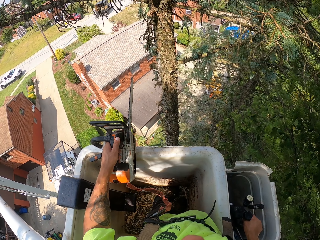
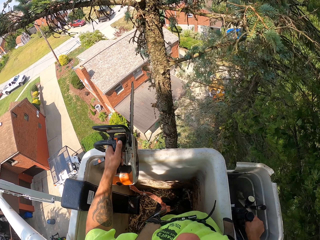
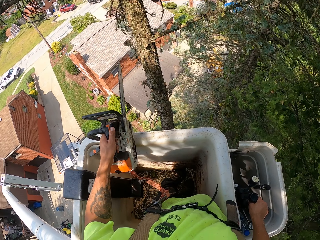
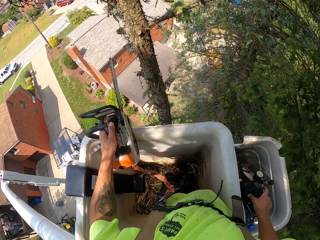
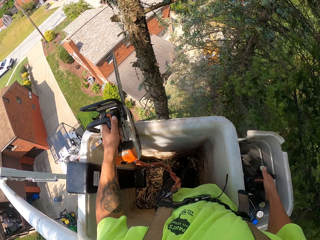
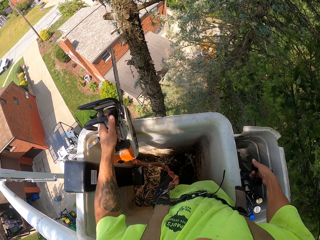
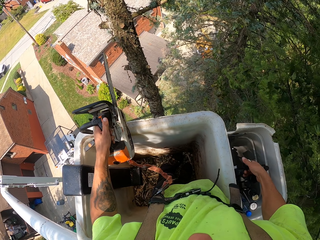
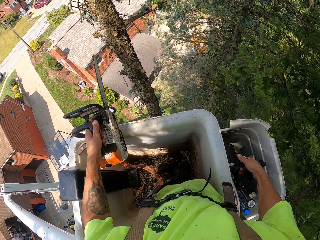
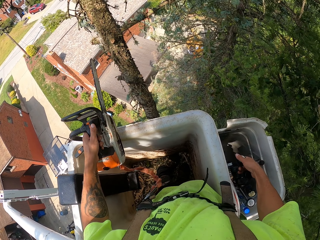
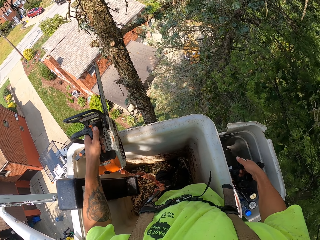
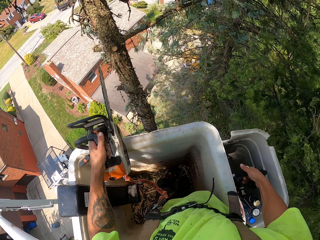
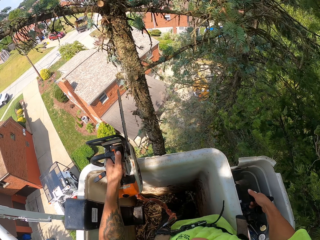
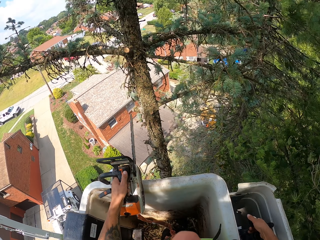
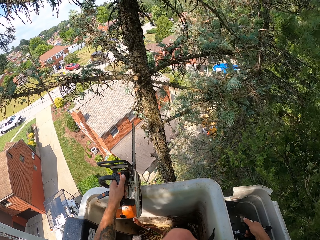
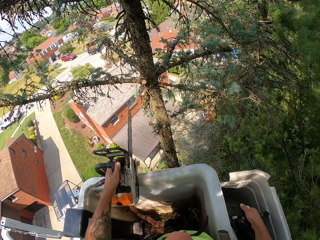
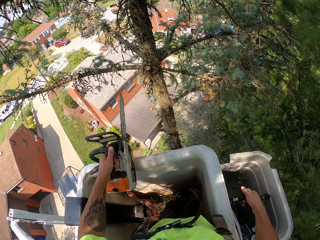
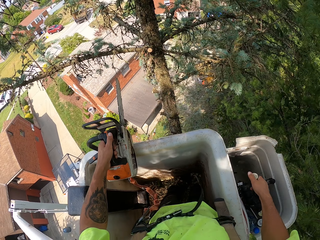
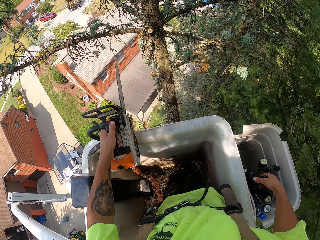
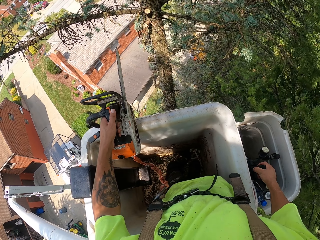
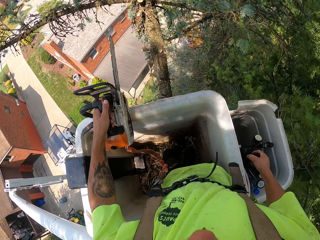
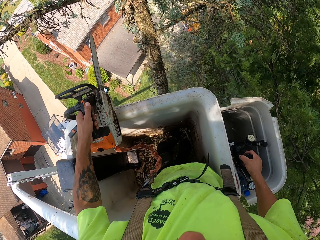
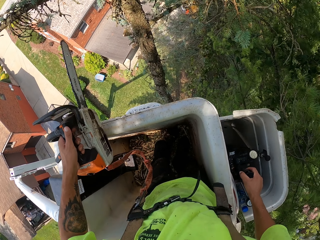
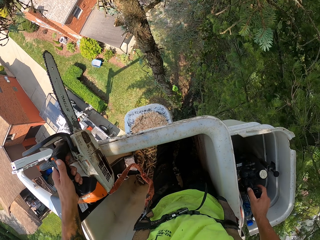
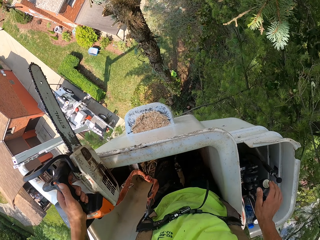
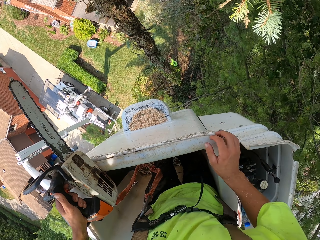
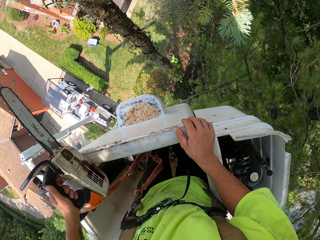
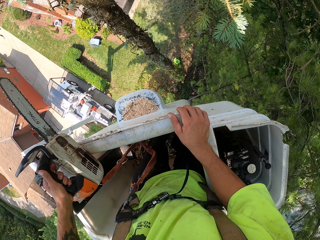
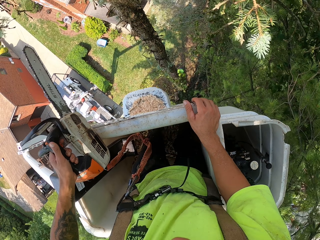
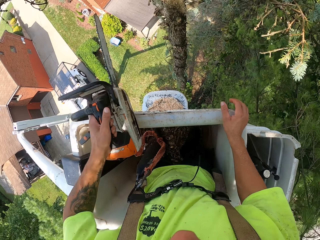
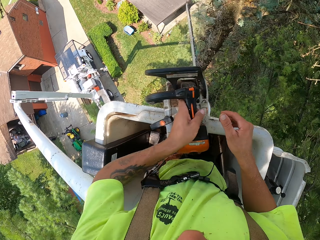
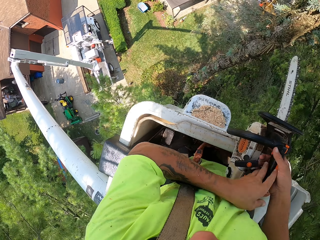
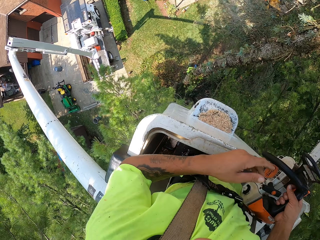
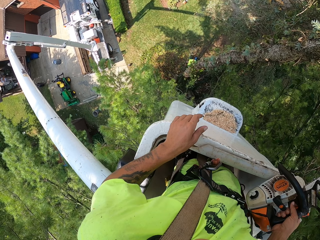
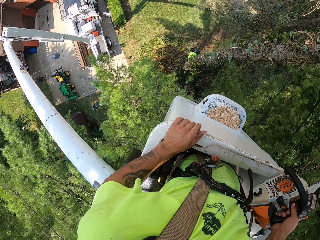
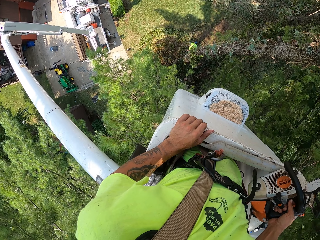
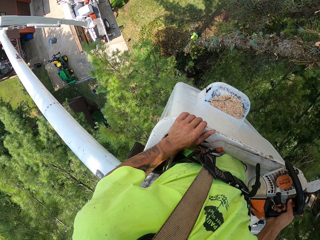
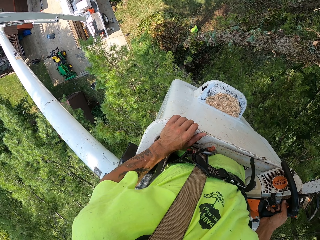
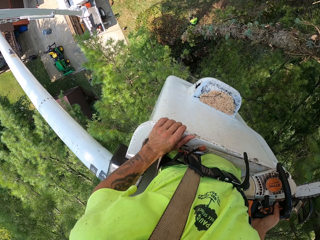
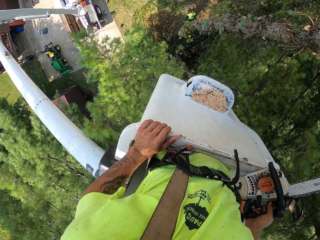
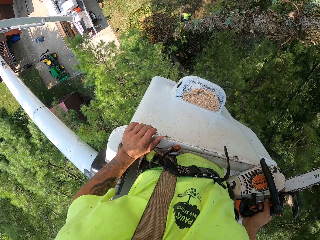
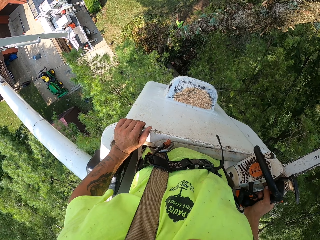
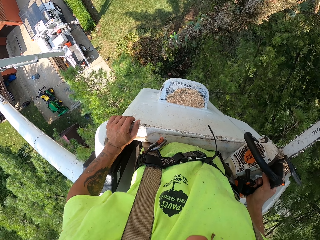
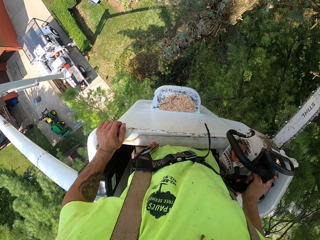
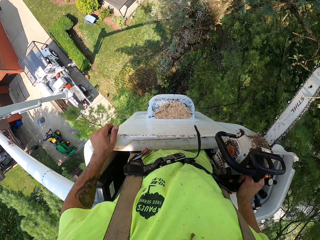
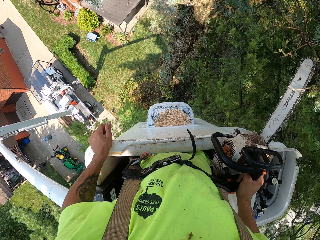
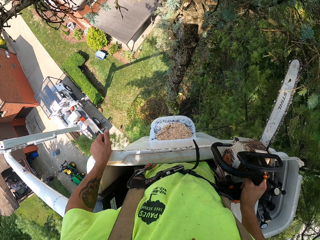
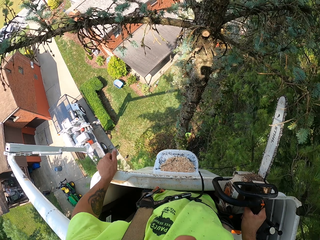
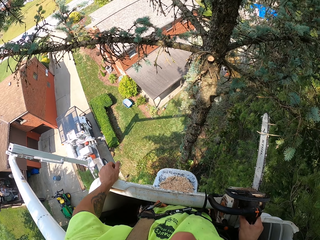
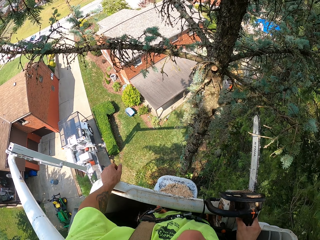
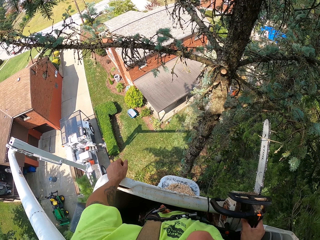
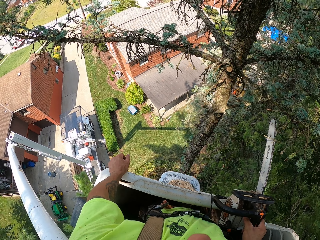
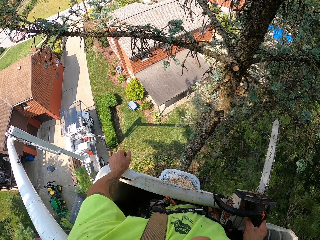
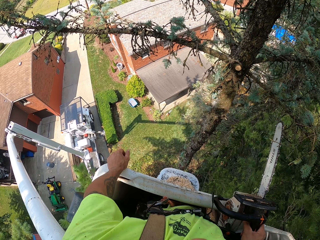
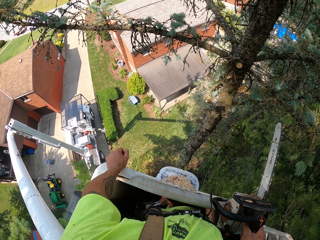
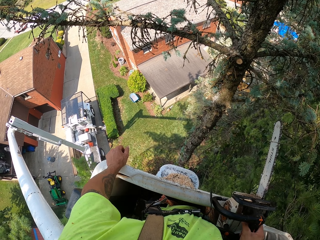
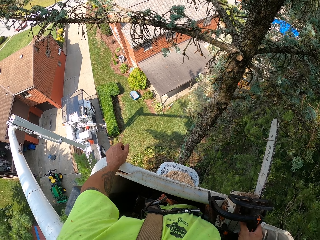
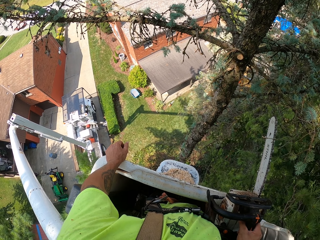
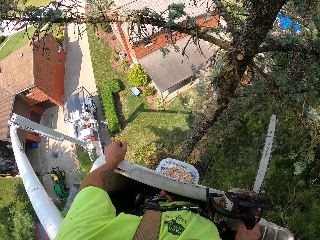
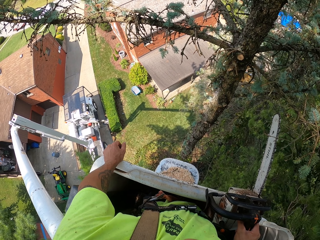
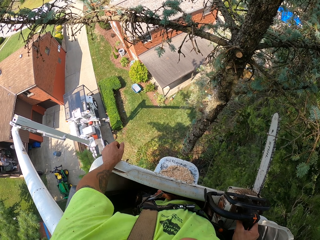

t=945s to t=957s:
The camera wearer controls the gear of the bucket truck with his right hand. He tightens the bucket truck brake with his right hand. He looks around. He passes the pruning saw from his left hand to his right hand. He holds the pruning saw in his right hand.

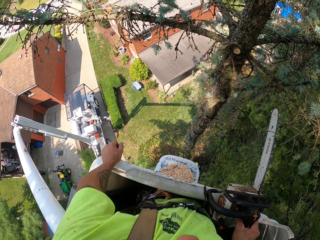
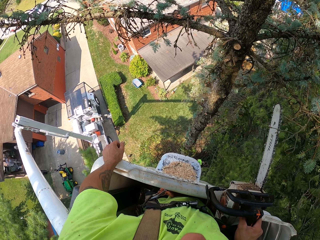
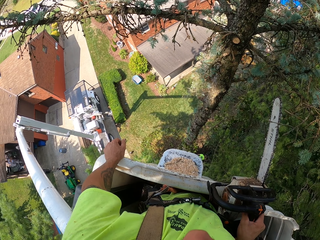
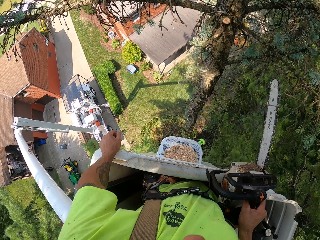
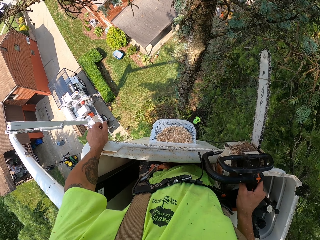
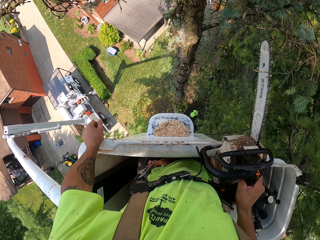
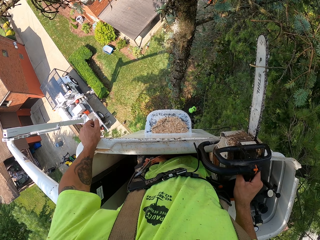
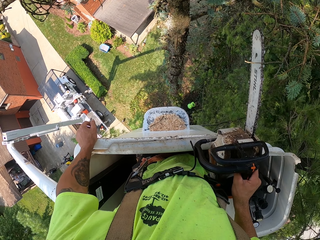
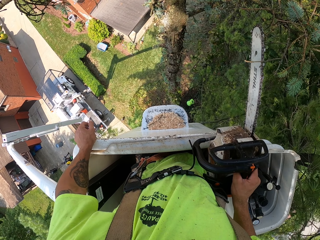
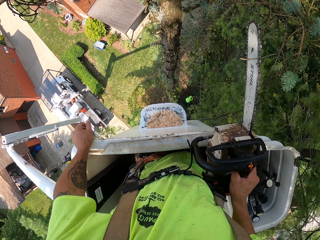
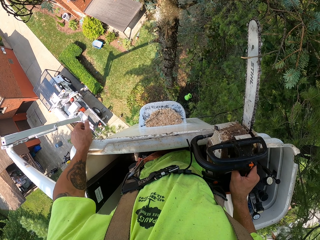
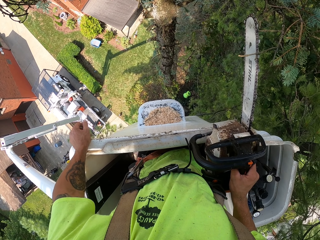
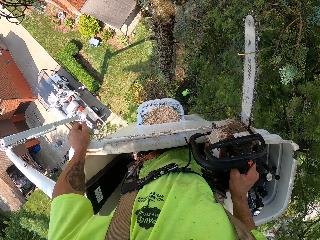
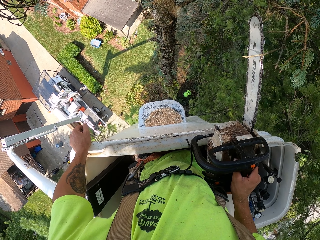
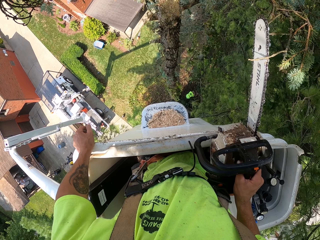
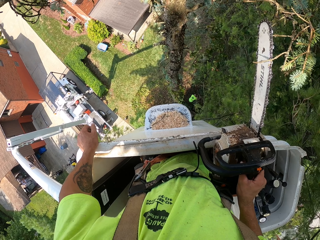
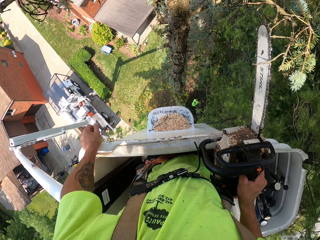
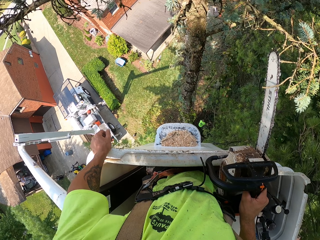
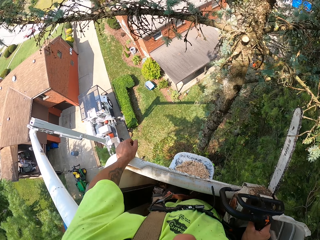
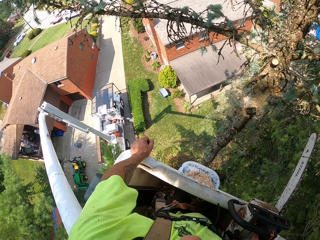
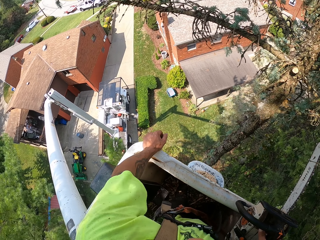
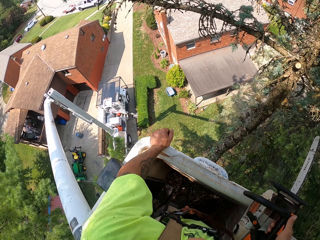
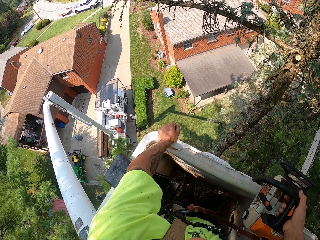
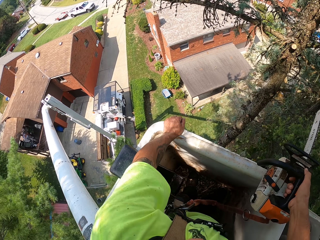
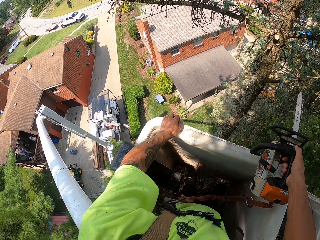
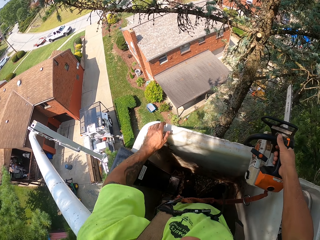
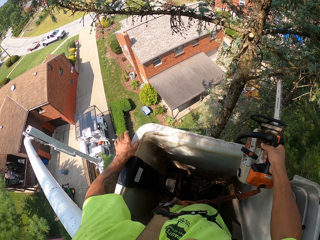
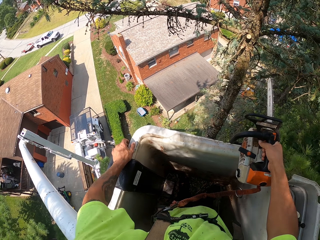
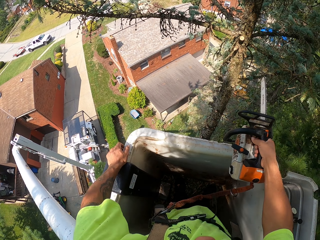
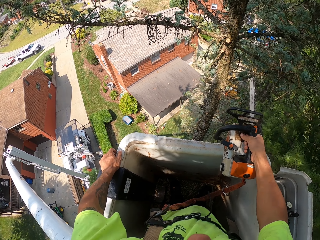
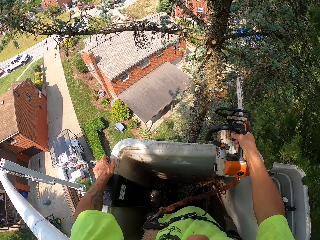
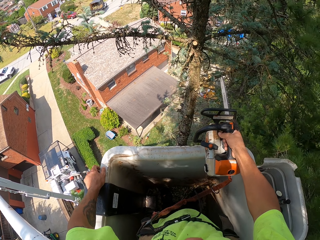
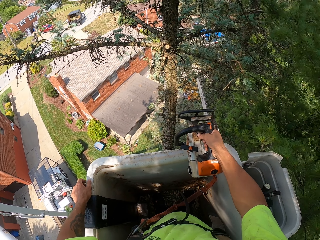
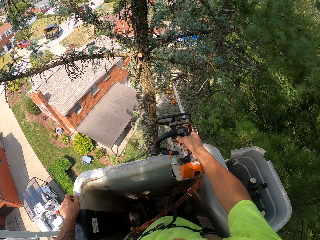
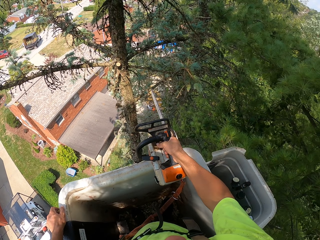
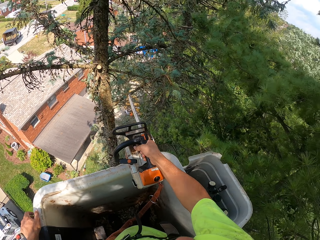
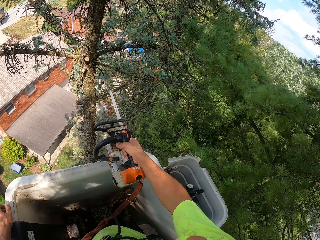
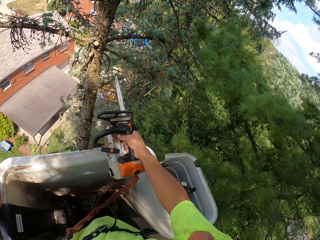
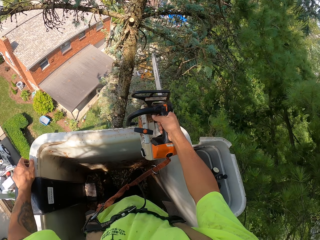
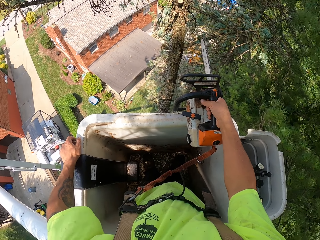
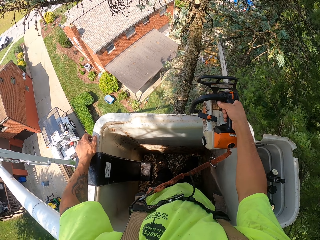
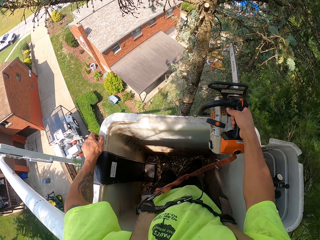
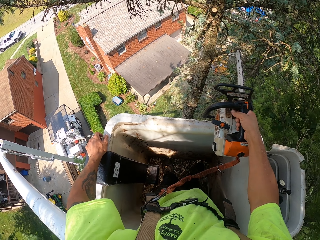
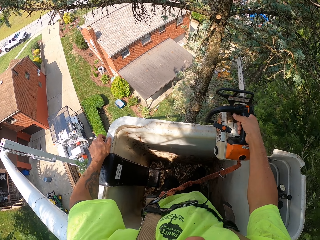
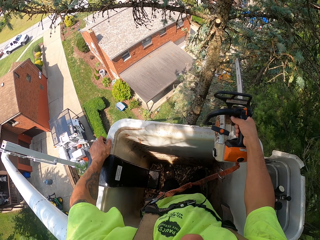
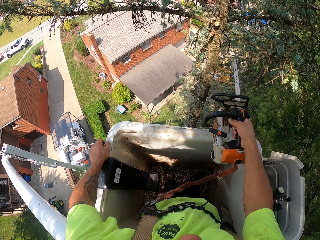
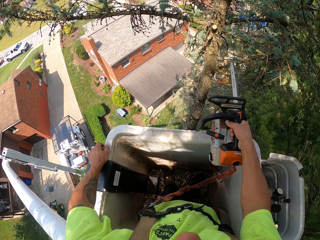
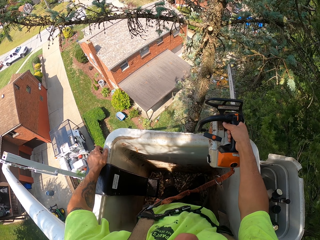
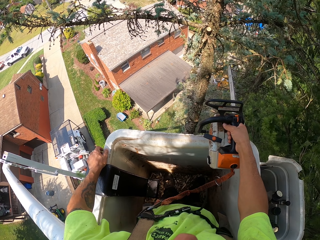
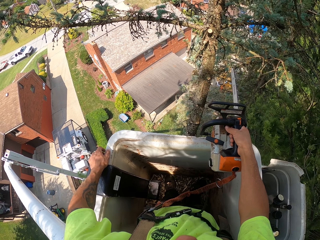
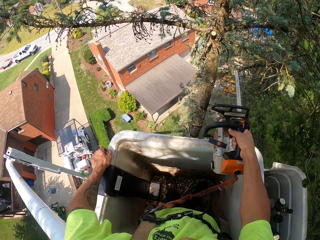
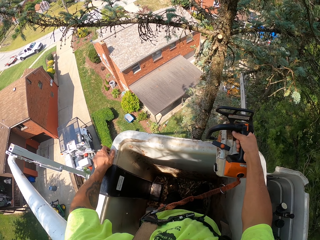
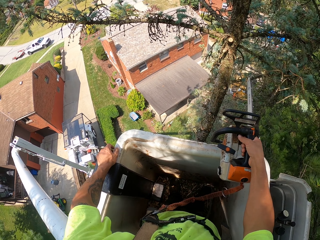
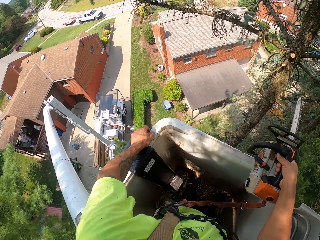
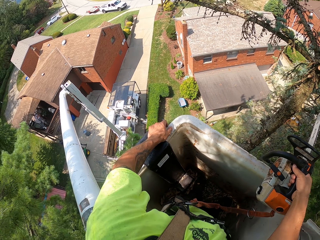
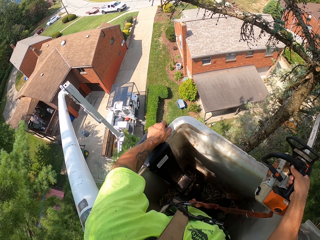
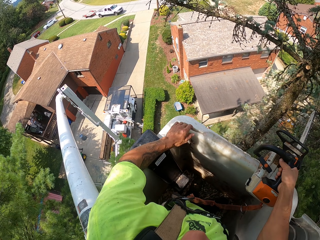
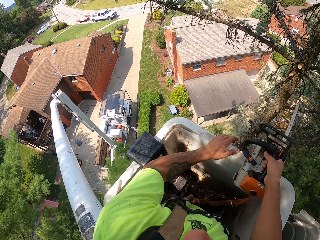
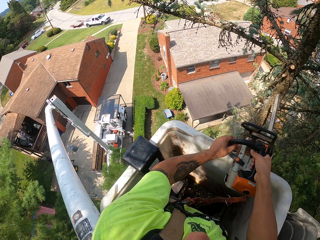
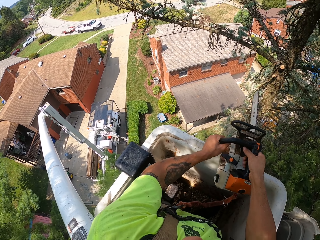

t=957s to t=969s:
The camera wearer passes the pruning saw from his right hand to his left hand.
